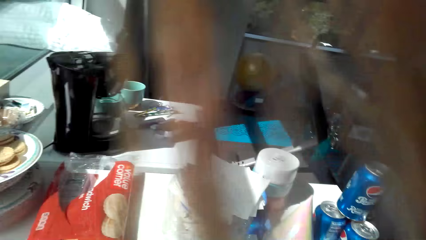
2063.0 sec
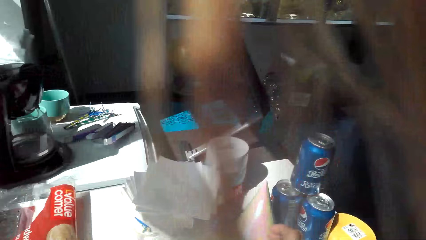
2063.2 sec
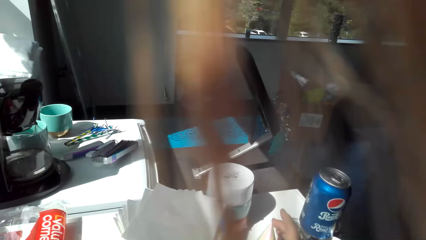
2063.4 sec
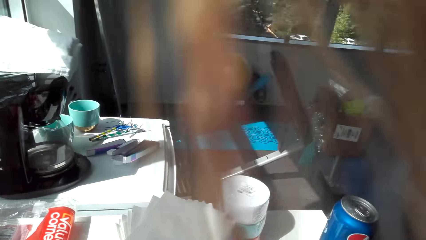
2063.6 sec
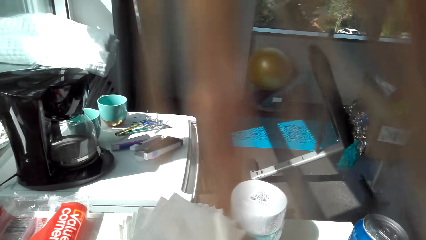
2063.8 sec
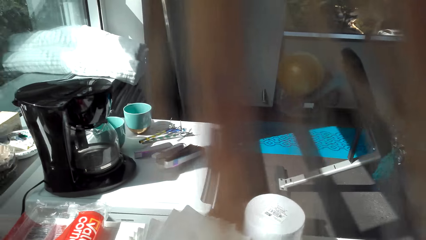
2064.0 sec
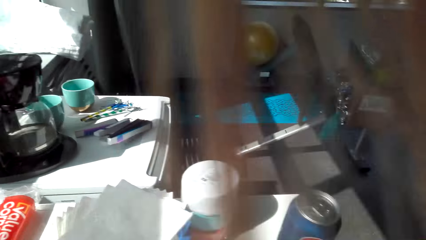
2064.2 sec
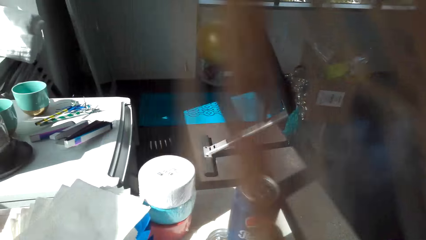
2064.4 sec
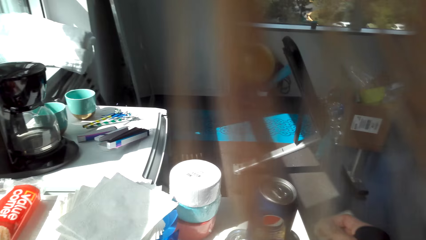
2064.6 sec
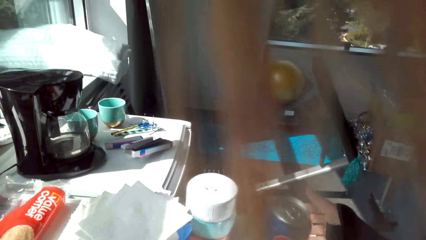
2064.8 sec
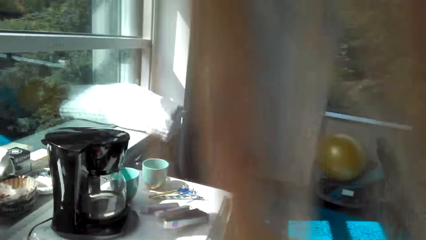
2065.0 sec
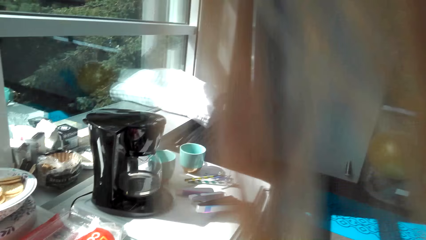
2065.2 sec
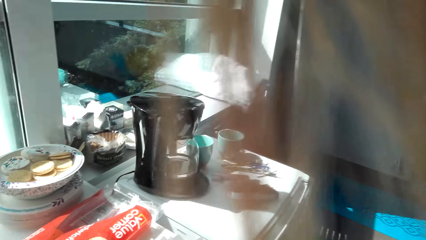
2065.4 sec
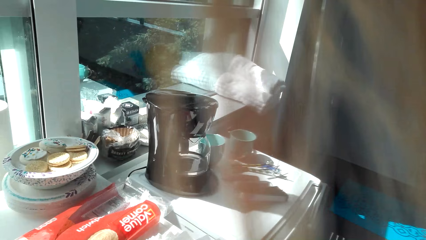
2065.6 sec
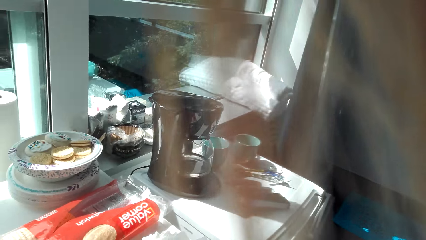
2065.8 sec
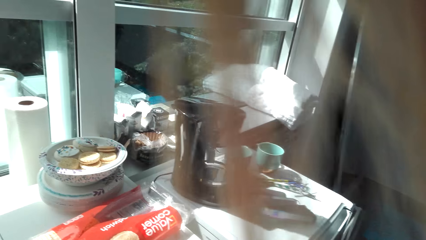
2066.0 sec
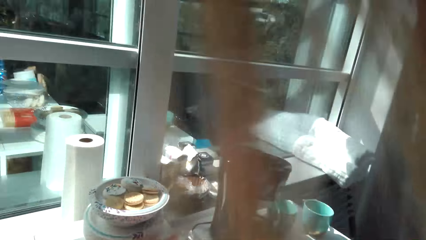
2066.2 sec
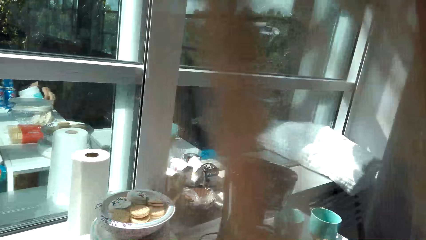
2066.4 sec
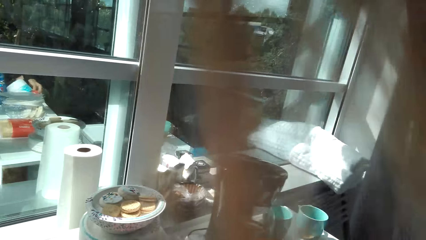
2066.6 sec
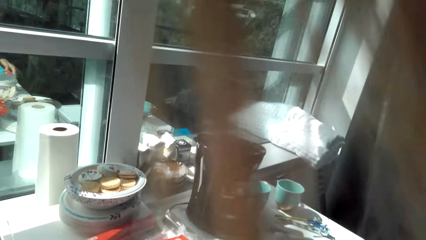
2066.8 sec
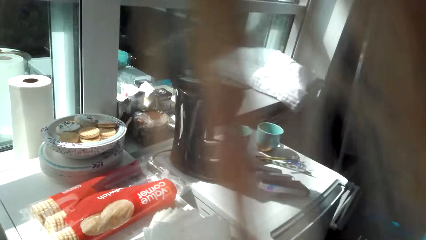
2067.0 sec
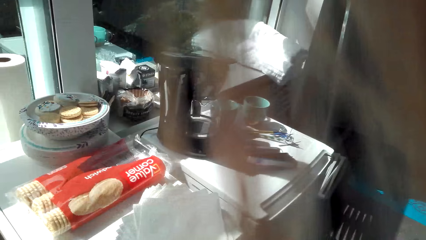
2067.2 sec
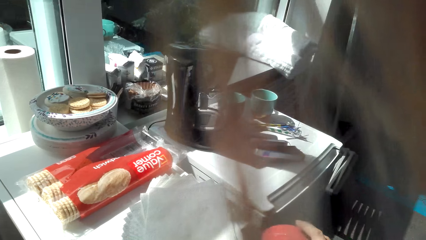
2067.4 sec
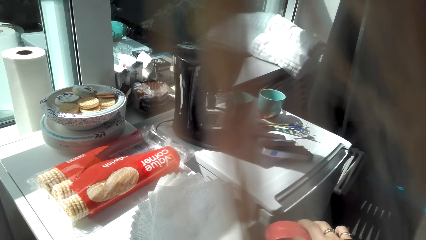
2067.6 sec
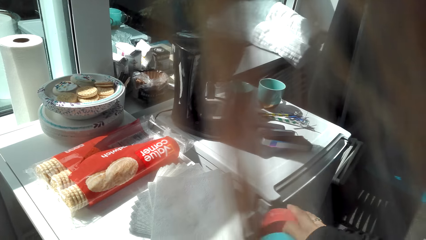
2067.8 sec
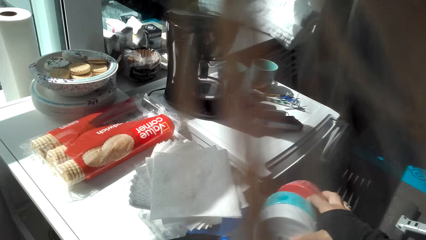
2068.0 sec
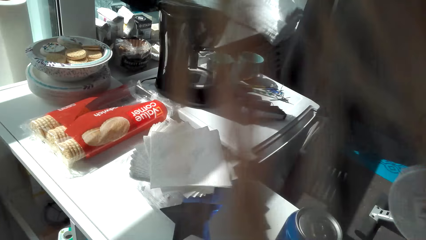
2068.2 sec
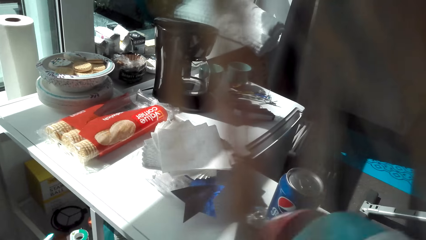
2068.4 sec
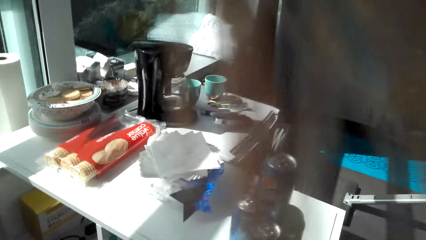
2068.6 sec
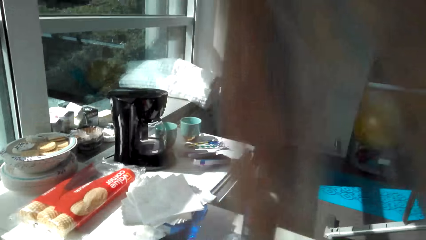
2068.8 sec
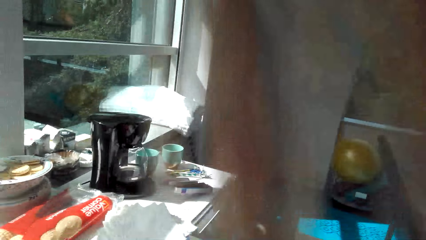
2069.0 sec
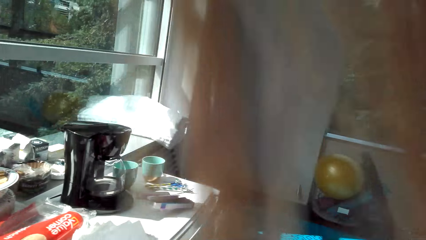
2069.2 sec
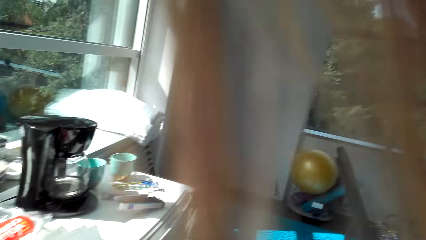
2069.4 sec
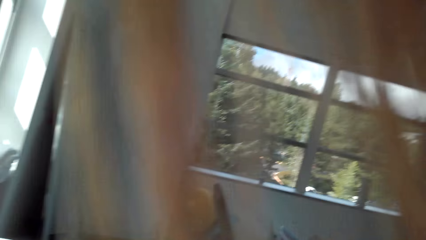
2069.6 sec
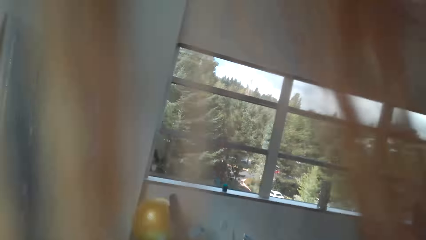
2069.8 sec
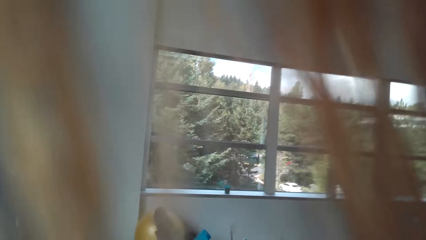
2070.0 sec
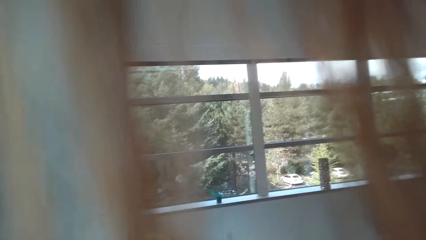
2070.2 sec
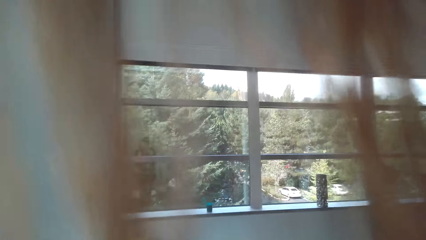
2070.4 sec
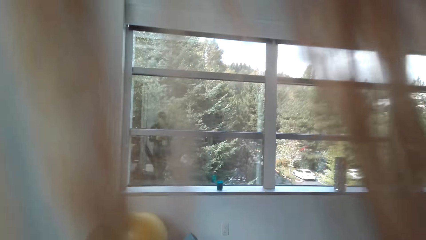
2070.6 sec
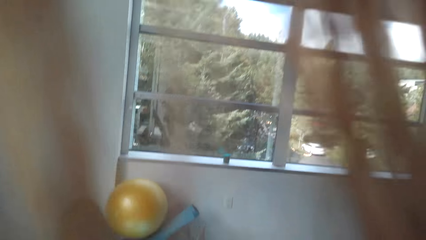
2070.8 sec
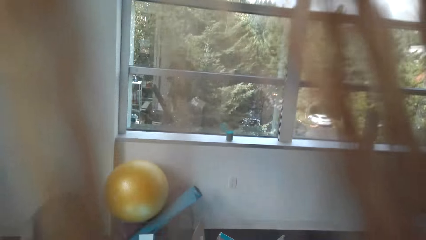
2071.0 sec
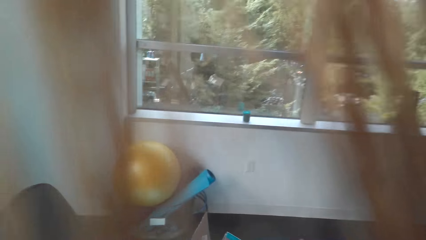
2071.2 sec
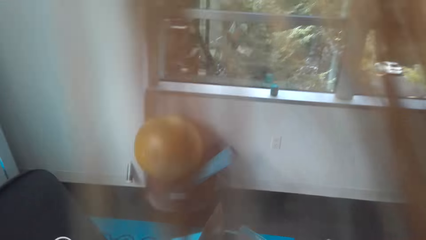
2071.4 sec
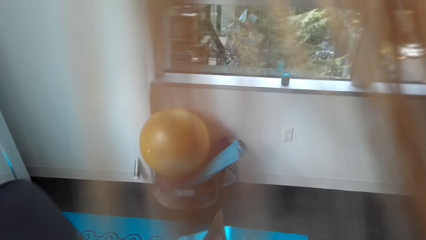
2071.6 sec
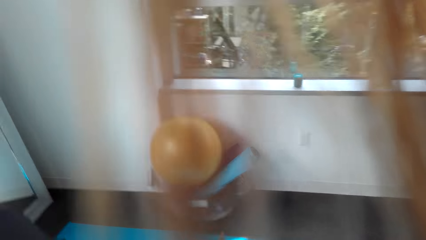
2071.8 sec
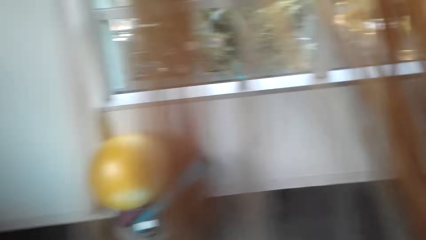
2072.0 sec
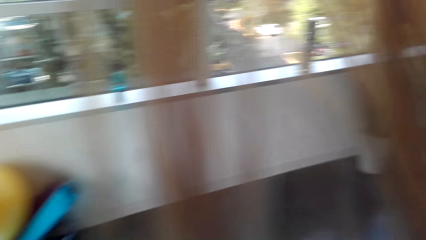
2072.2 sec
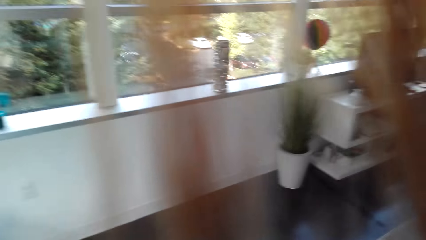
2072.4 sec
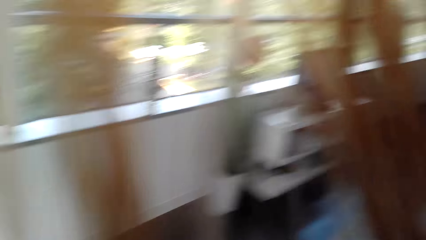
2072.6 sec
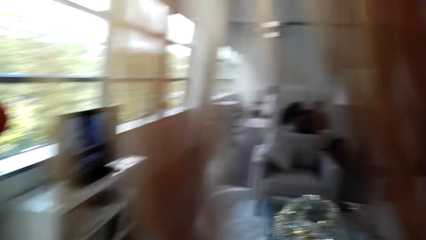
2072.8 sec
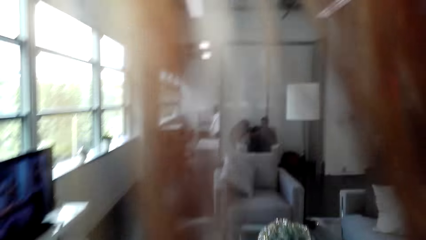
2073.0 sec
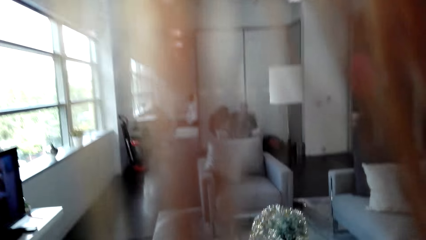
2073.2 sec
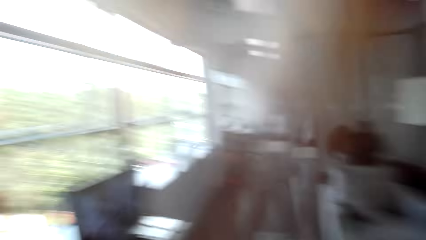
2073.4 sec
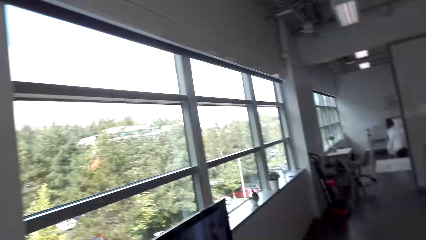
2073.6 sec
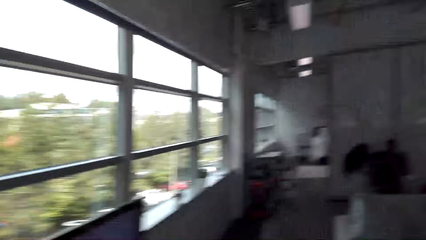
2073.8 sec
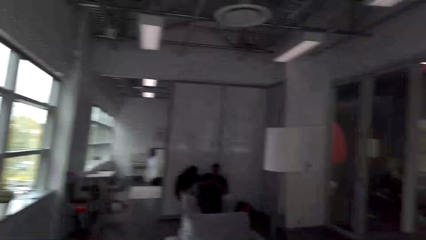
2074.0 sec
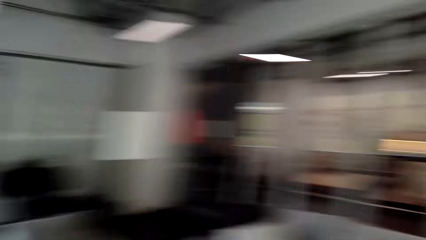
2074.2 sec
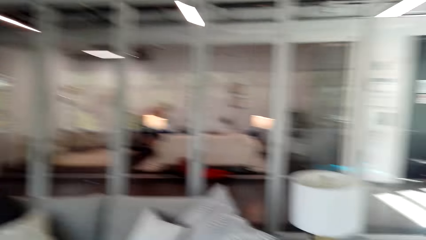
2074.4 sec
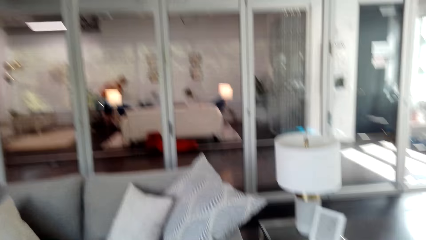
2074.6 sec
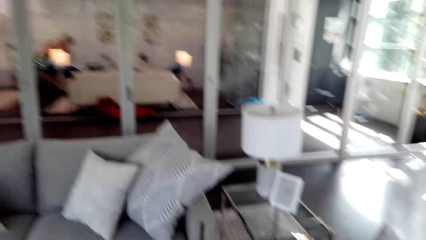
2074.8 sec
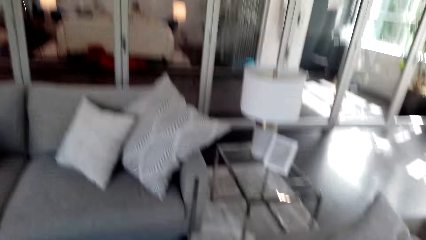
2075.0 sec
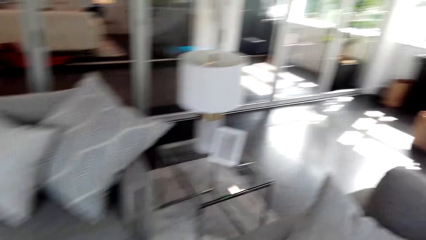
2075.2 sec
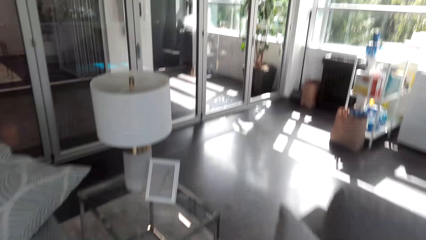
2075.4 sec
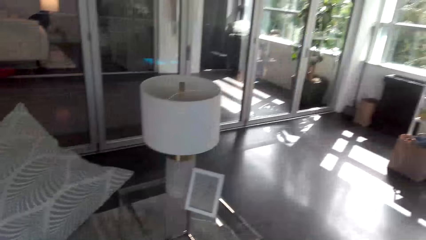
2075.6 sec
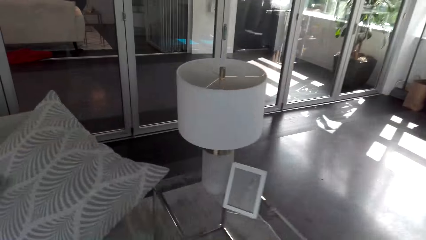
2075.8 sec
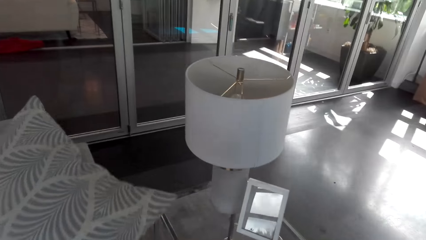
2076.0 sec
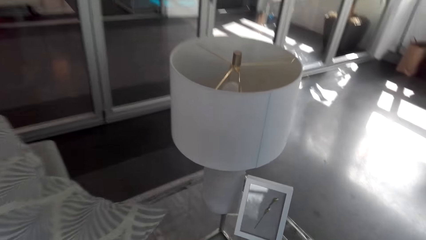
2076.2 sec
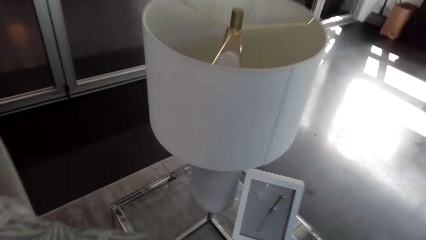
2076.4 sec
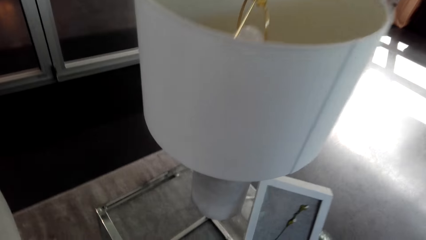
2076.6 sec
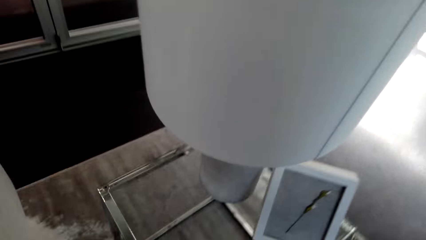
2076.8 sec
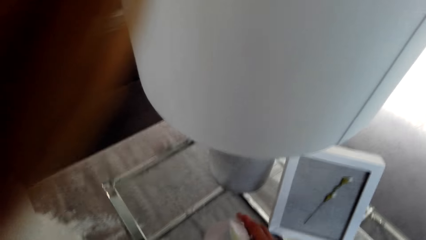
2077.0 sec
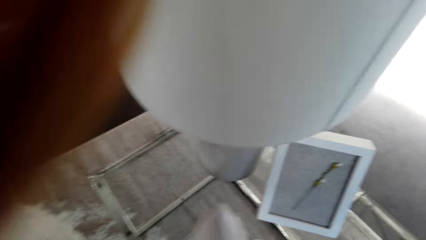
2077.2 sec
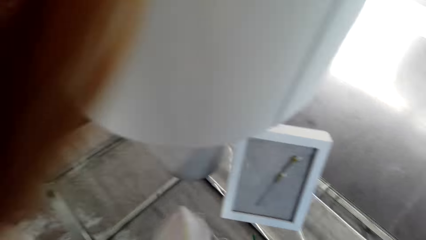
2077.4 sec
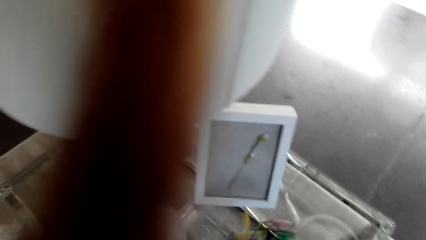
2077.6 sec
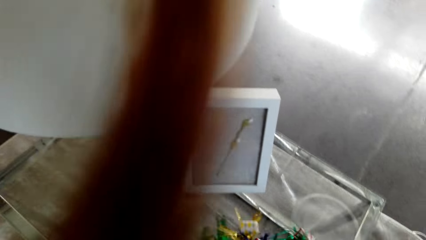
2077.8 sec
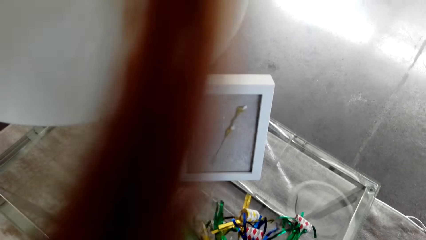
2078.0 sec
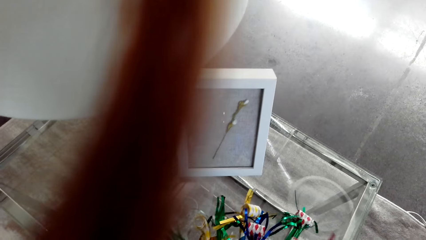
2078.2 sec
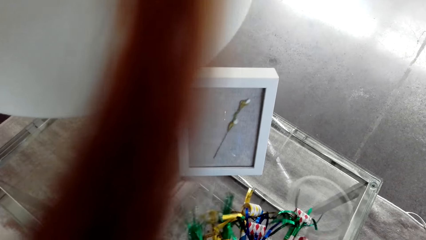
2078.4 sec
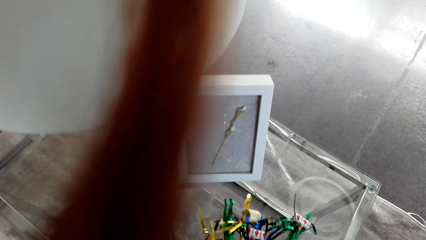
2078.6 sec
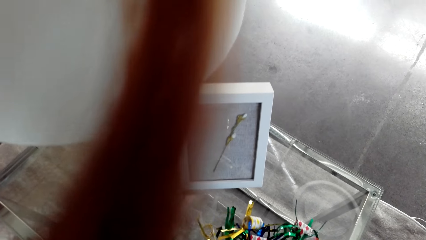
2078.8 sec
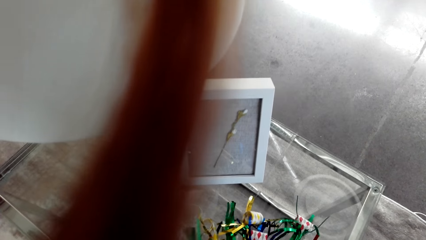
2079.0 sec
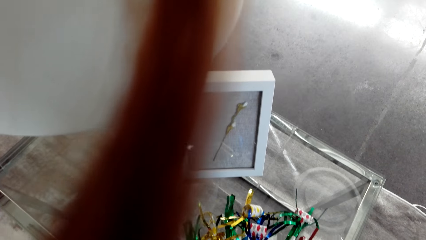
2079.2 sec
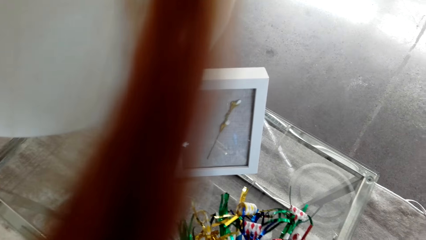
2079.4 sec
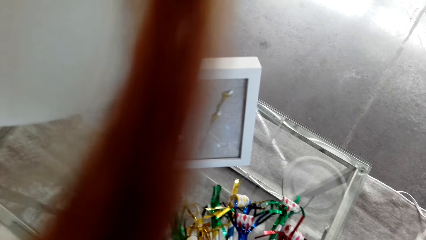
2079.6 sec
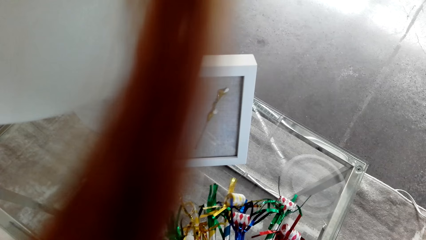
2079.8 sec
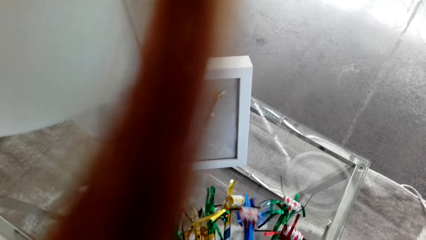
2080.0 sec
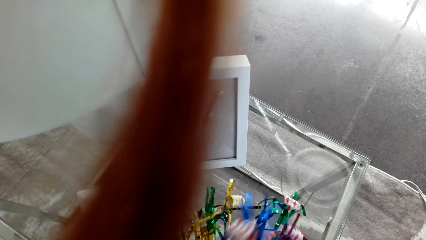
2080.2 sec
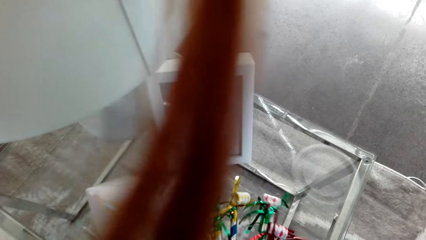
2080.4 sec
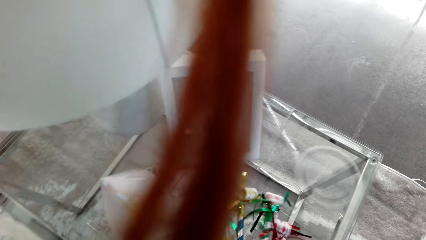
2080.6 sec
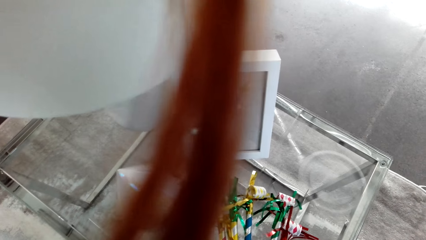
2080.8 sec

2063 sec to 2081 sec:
The camera wearer looks around. They pick up a cup. They look around. They walk around. They look around. They arrange decor.
